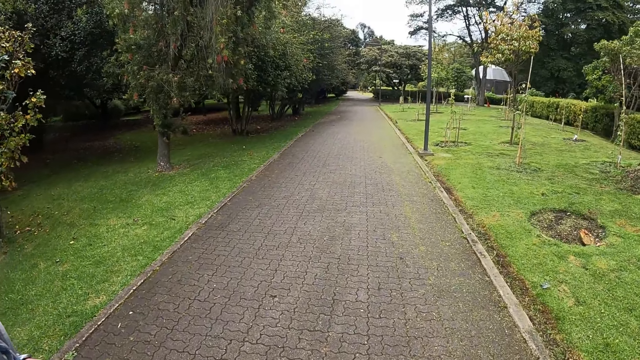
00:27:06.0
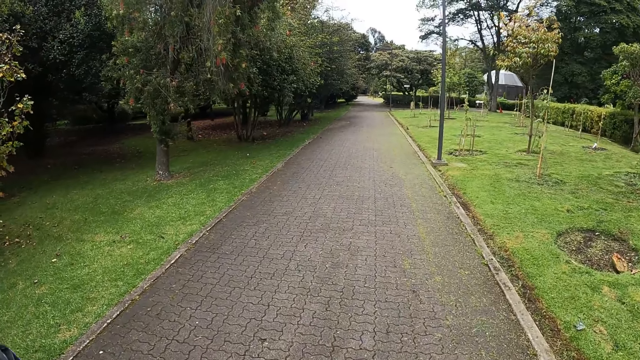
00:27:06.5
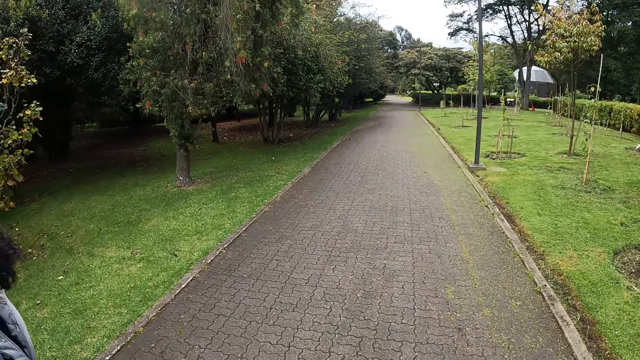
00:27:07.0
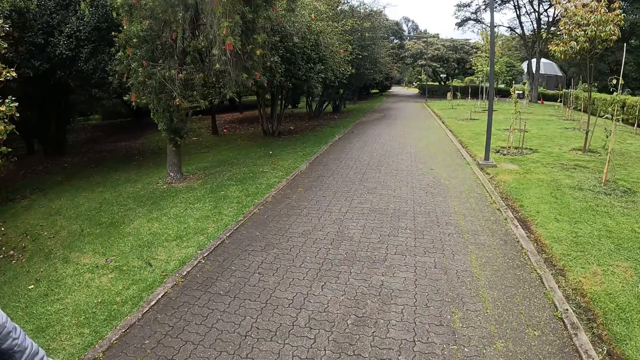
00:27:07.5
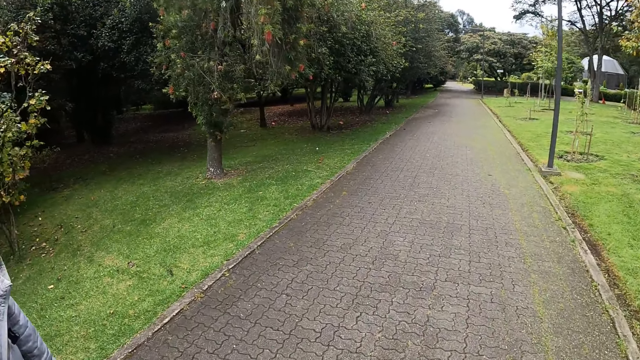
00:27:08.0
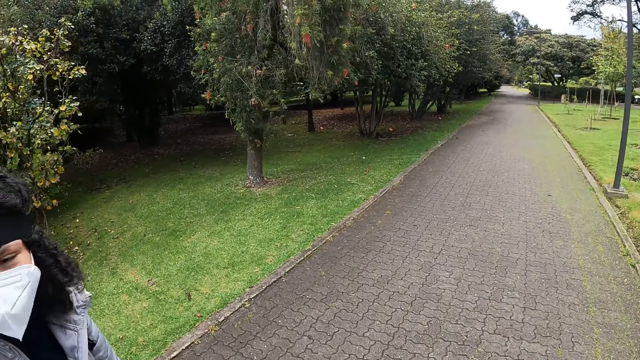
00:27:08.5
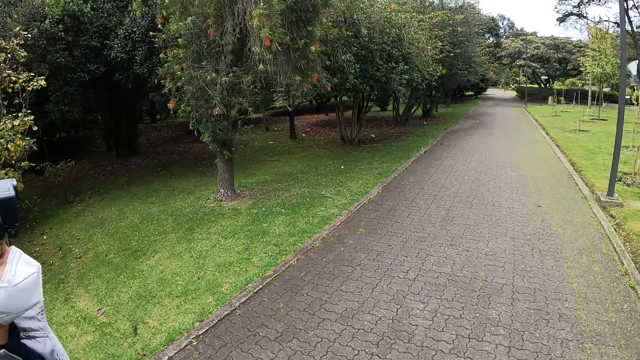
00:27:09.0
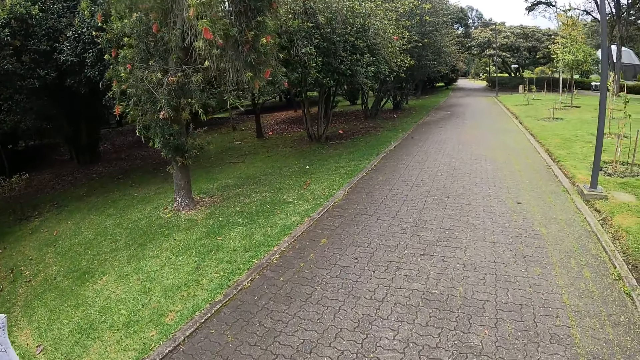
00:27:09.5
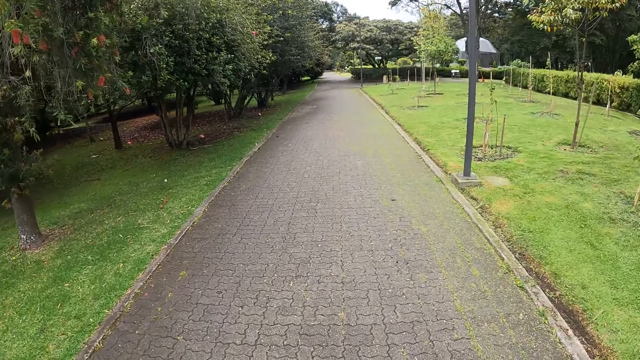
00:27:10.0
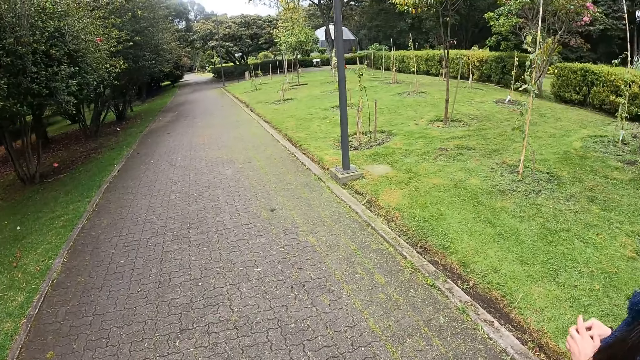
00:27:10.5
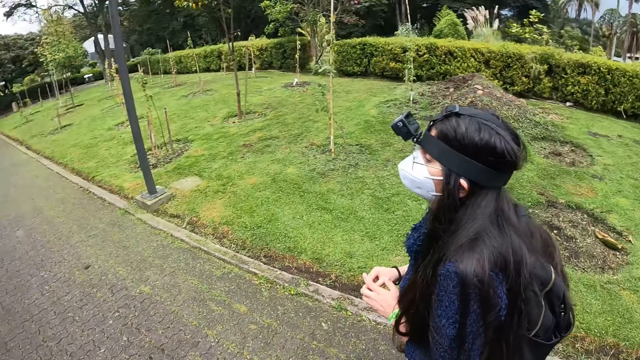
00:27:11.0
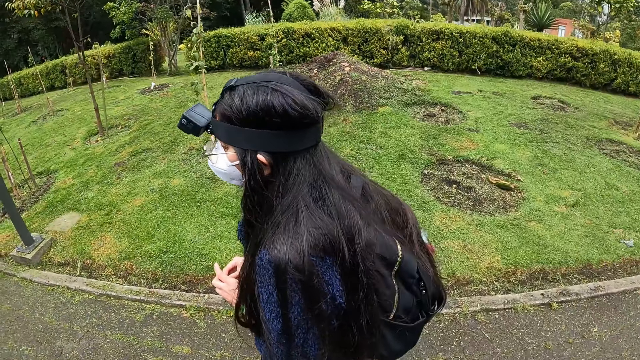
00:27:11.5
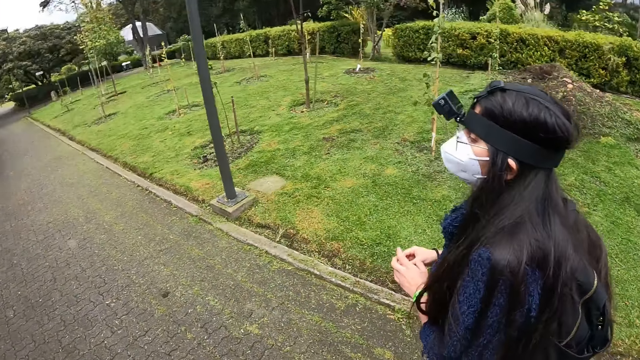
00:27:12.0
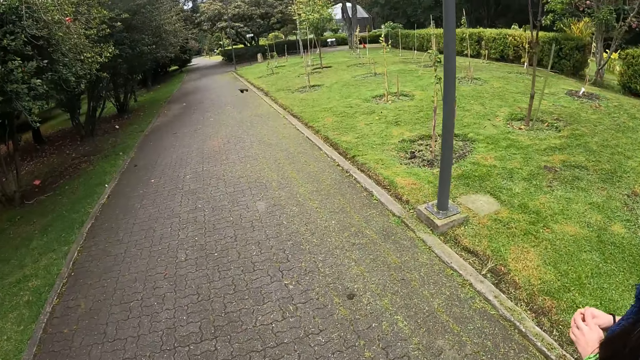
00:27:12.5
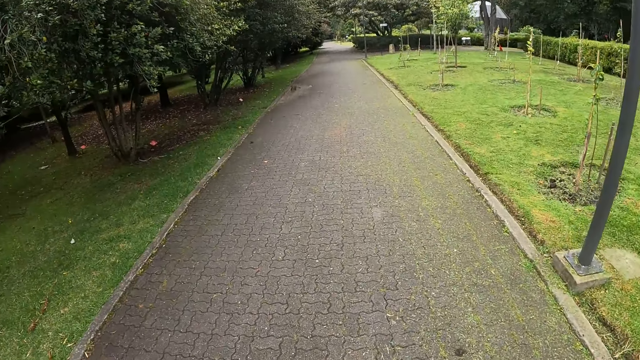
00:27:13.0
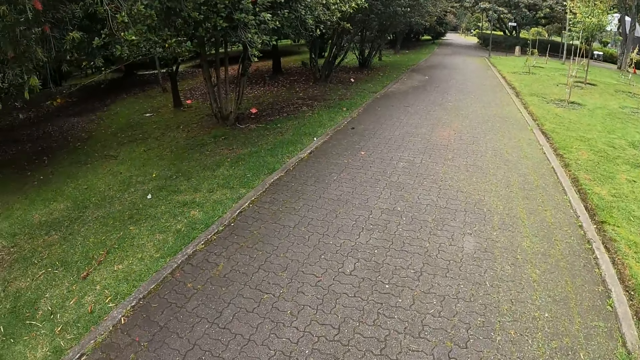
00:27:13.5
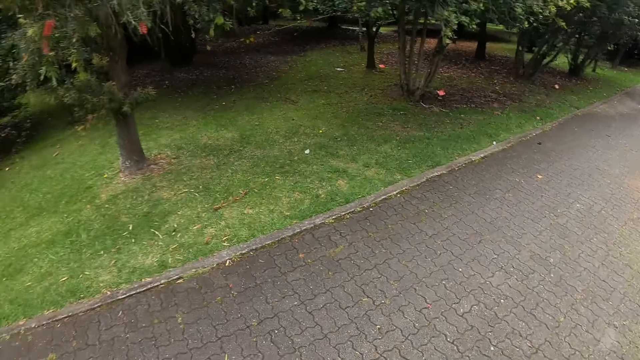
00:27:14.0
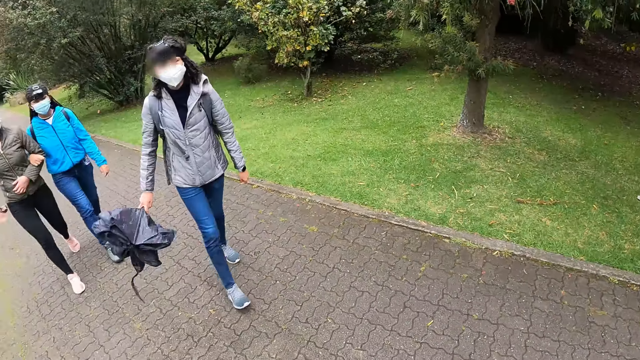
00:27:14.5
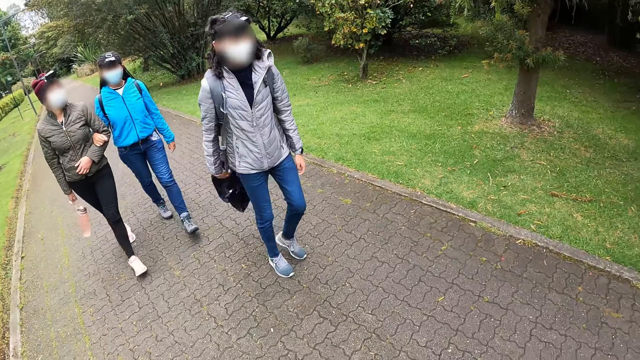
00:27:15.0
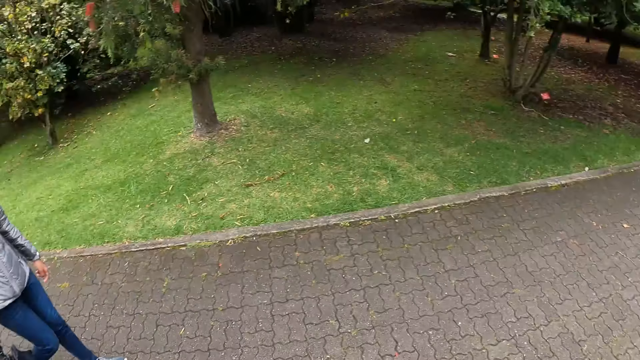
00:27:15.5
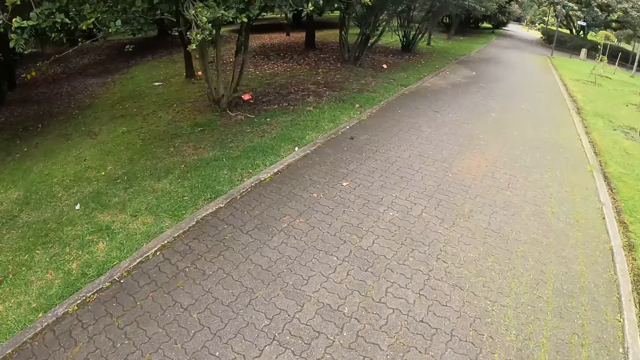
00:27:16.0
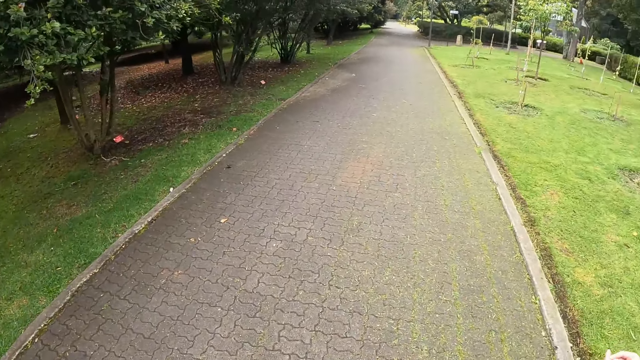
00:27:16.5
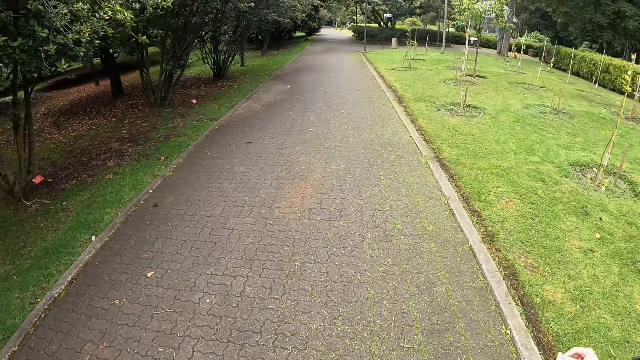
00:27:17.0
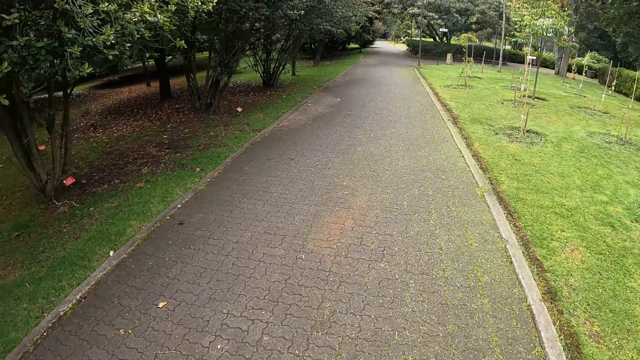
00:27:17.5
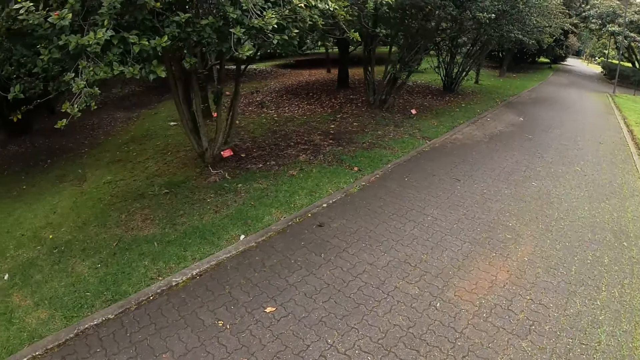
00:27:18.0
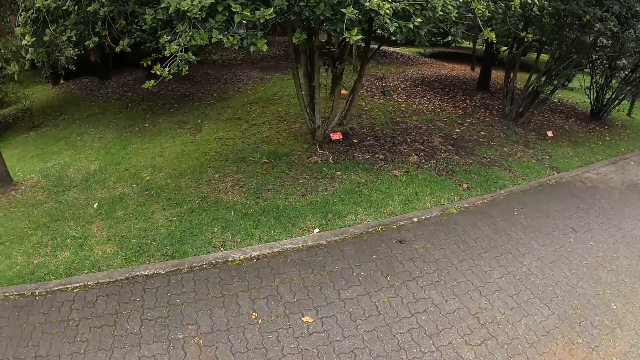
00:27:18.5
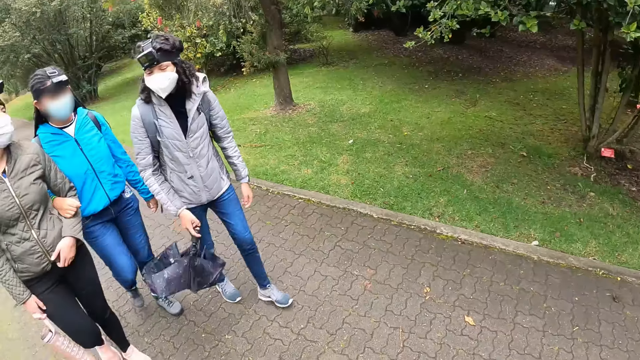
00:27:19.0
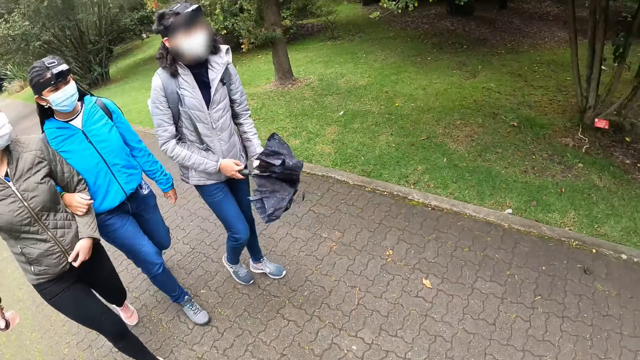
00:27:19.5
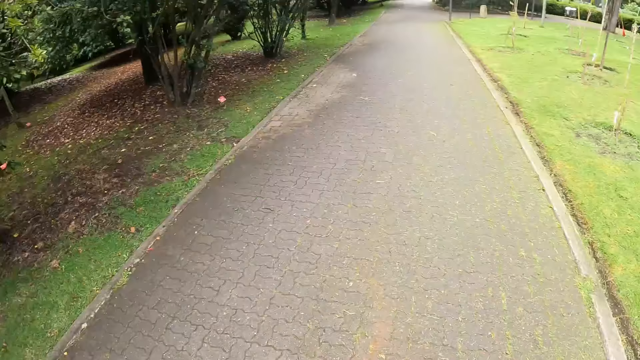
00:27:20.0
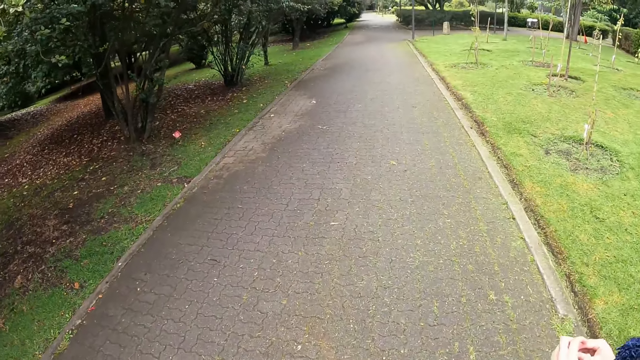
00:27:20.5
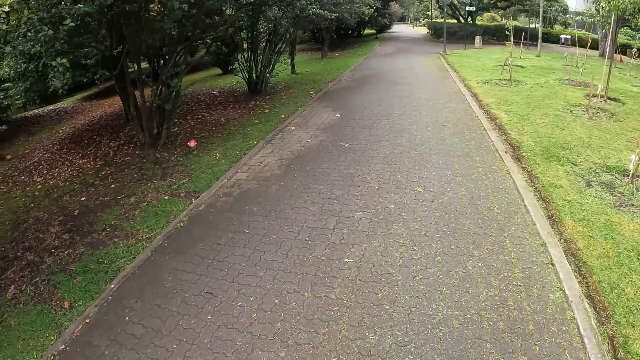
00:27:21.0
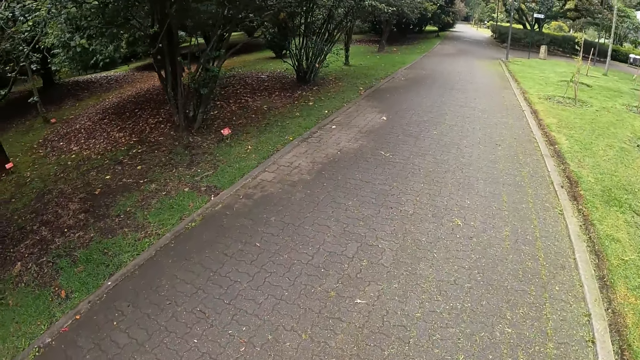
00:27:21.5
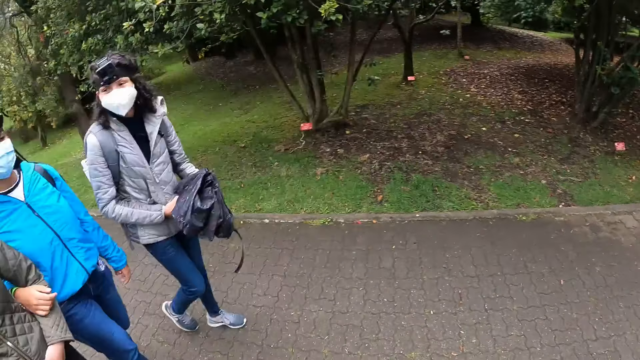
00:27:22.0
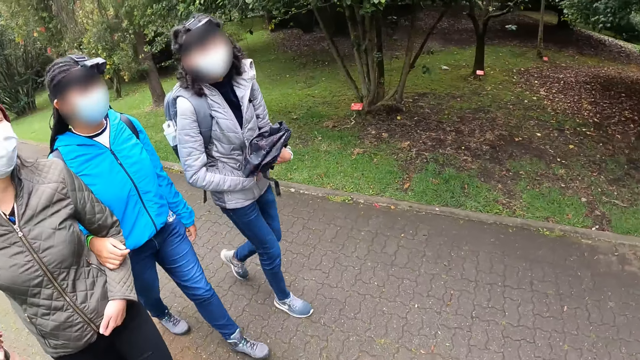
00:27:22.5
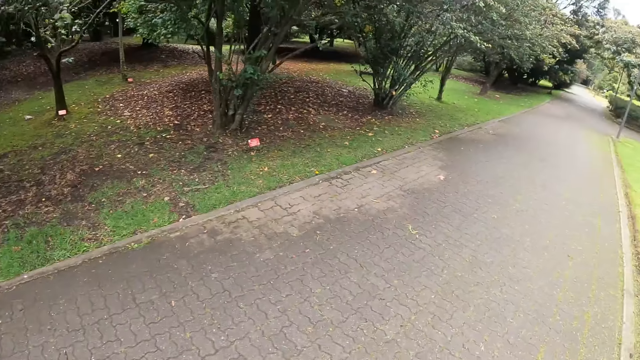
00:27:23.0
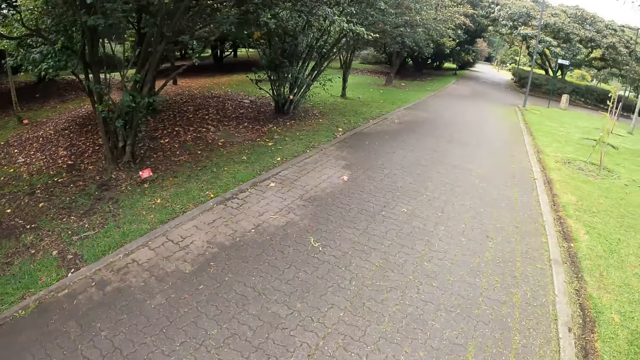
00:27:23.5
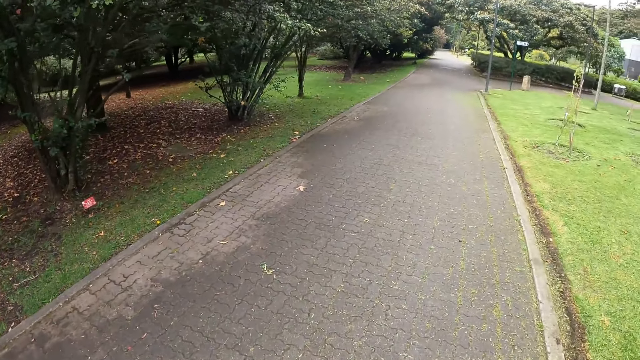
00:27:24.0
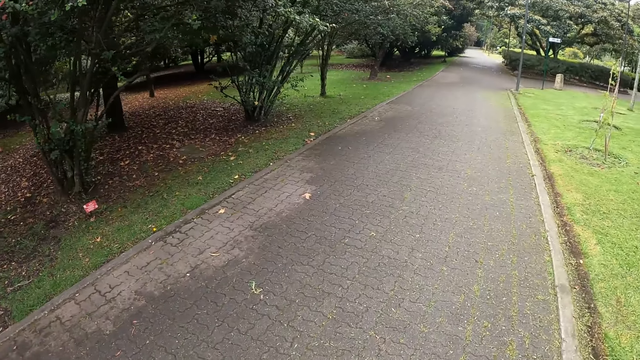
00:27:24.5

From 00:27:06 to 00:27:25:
A woman walks forward. The camera wearer walks forward. They turn towards a woman. They look at a woman. They turn towards three other women. They walk forward. A woman holds her hand. Another woman holds the umbrella with her hands.
